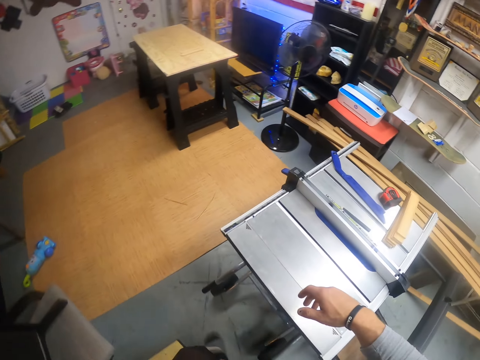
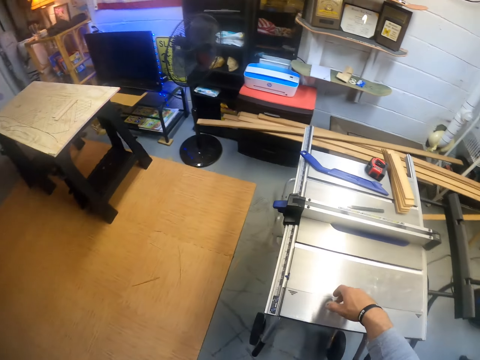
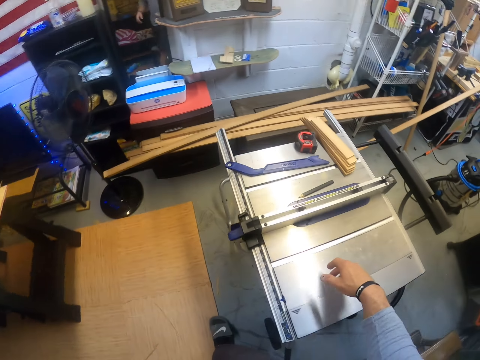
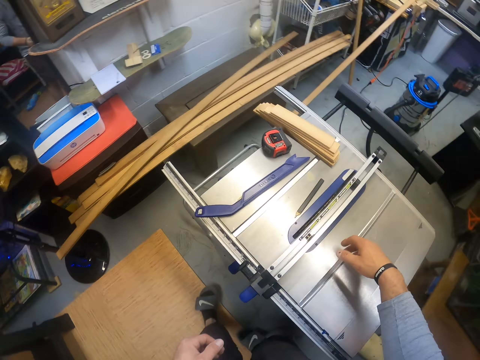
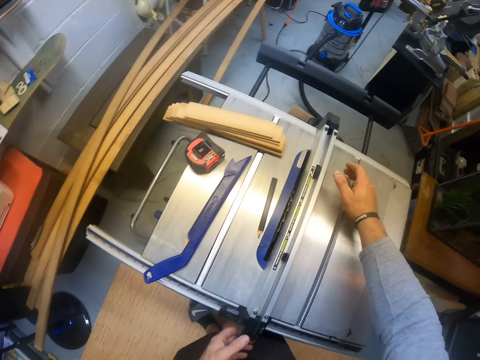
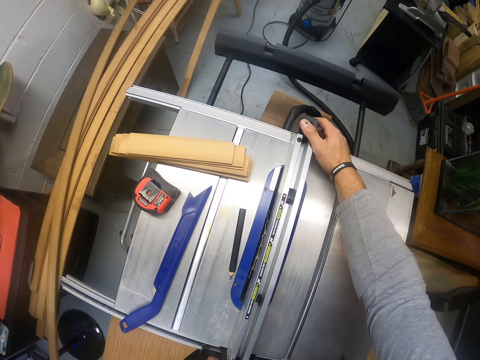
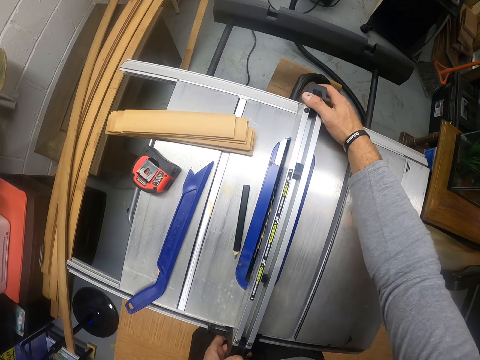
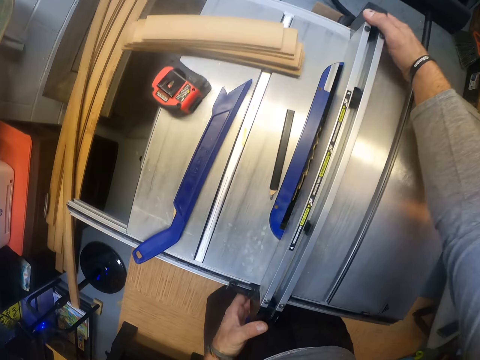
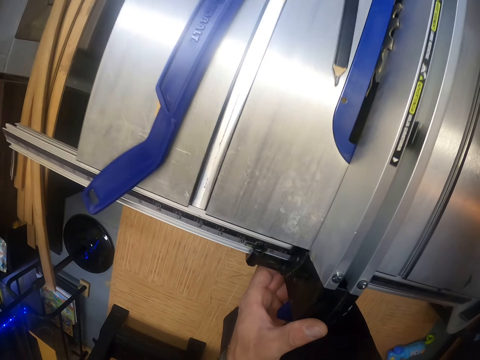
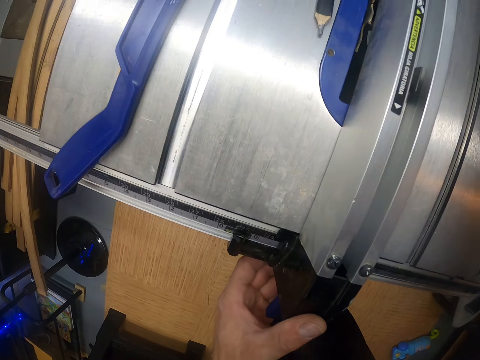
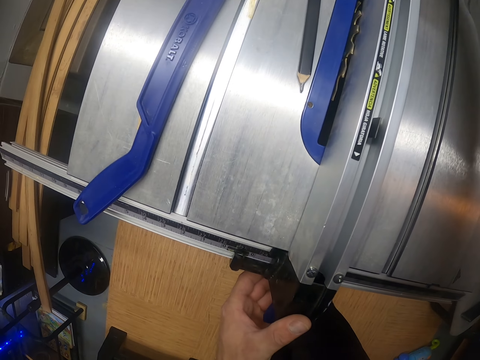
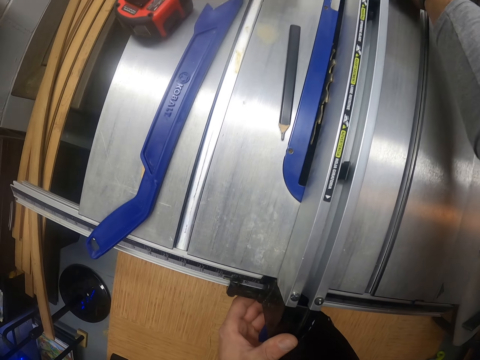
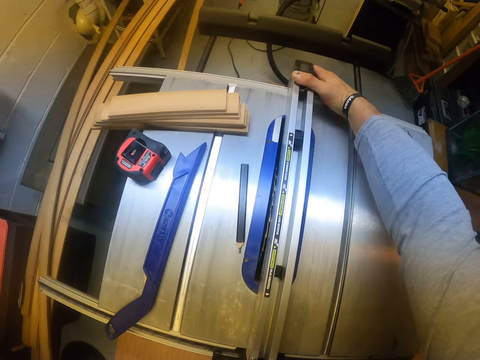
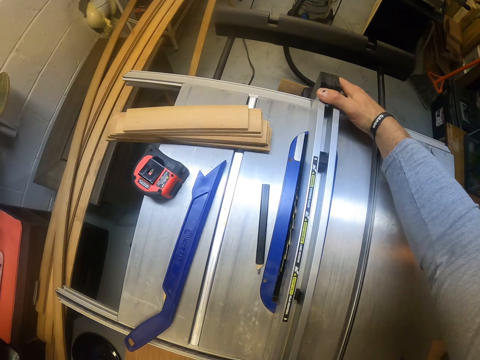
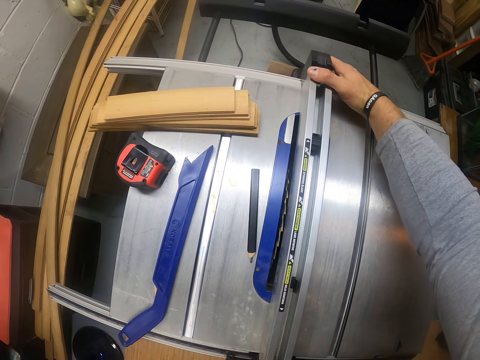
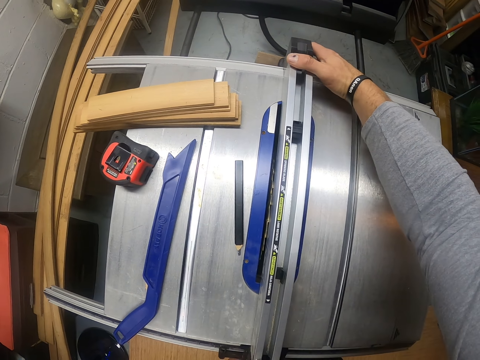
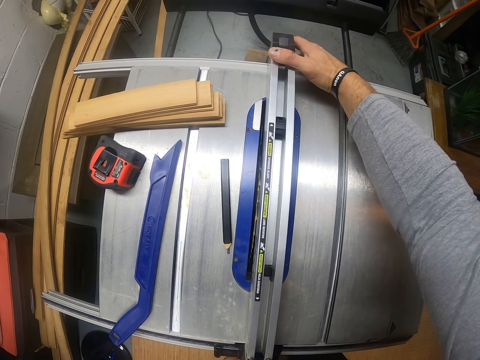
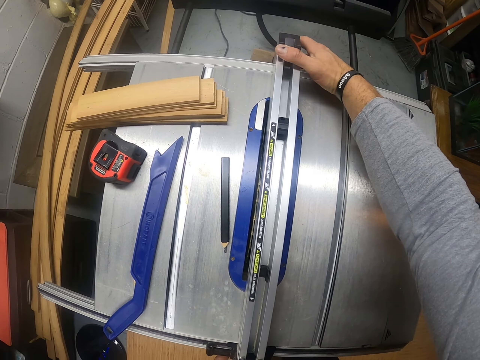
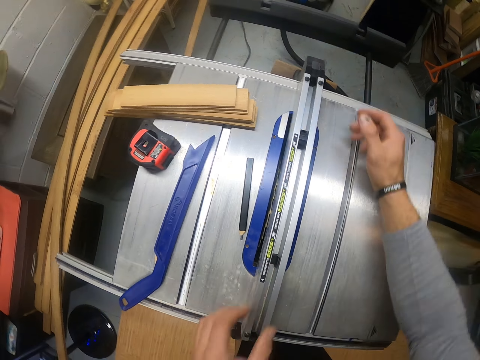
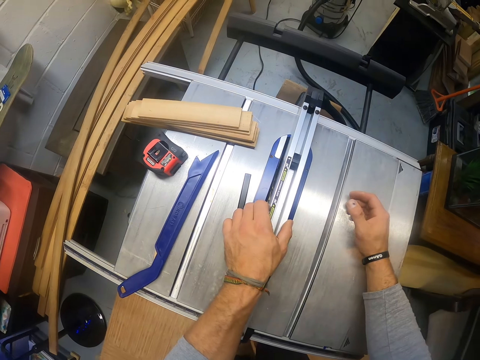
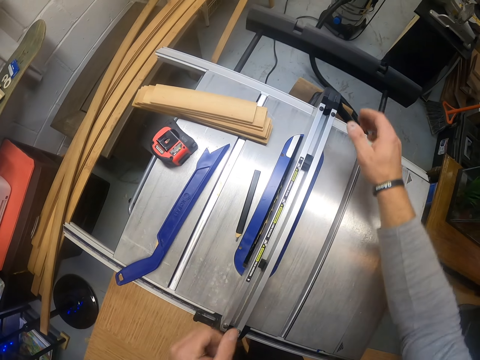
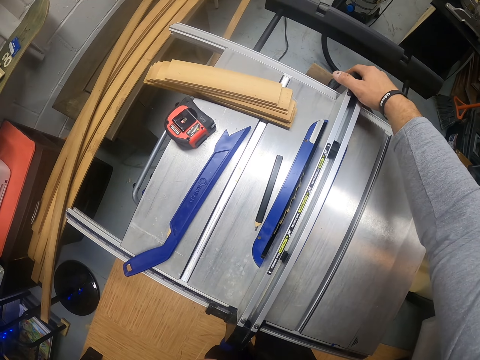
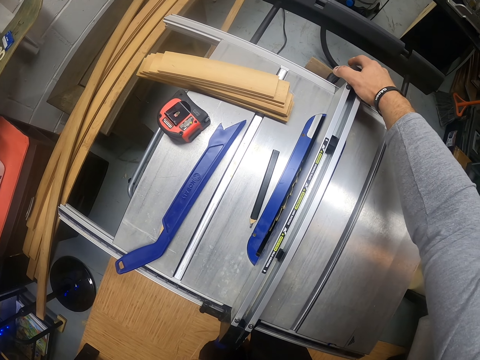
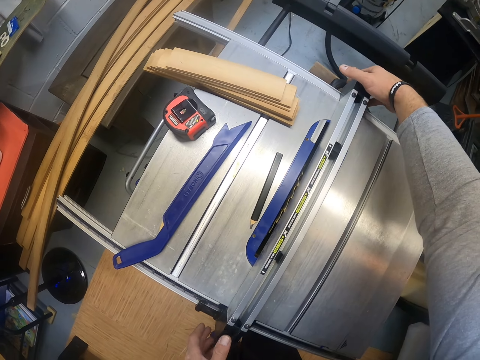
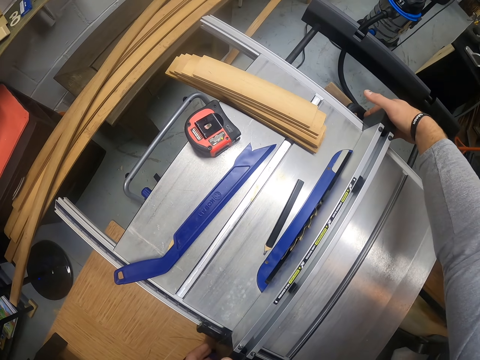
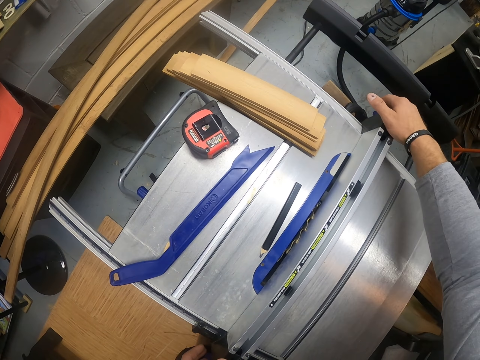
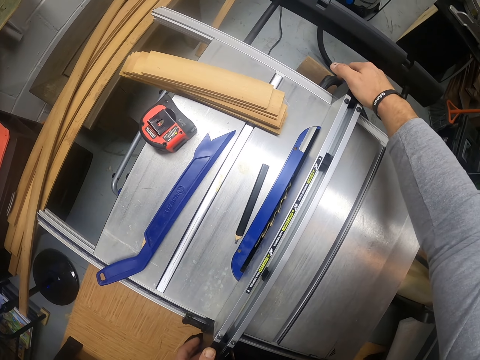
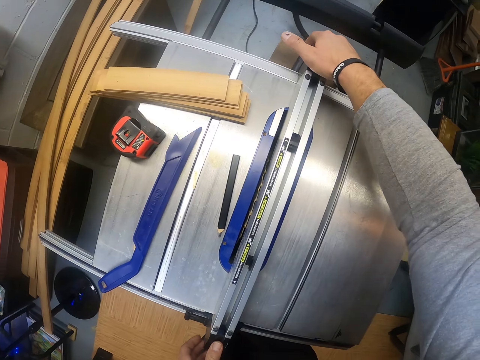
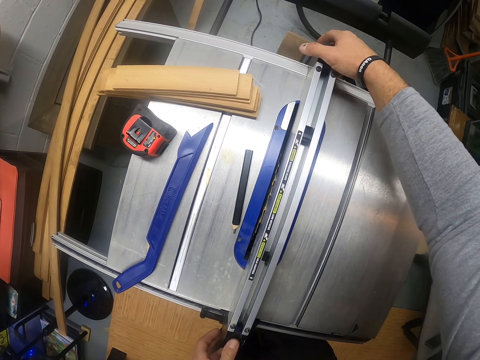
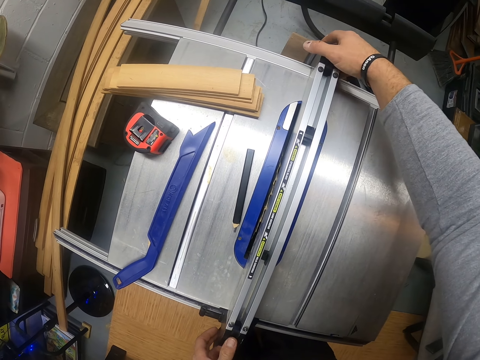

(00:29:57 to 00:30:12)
The camera wearer turns right. He adjusts the vice on the sawmill machine with his hands. He moves the accessory track.

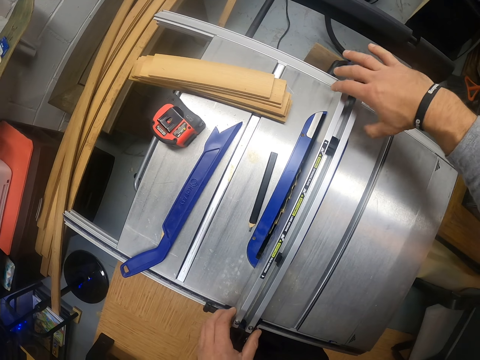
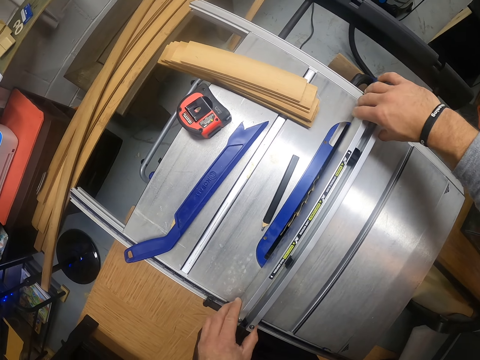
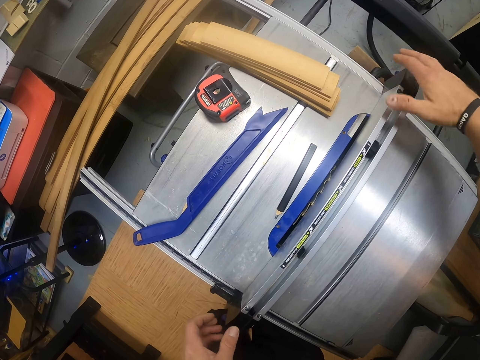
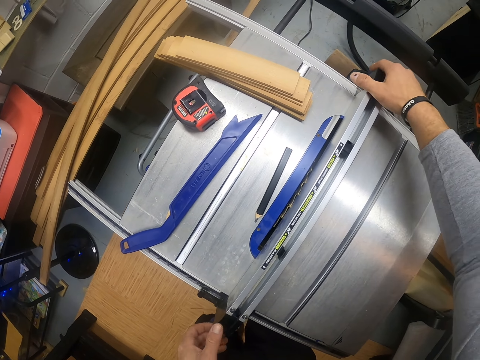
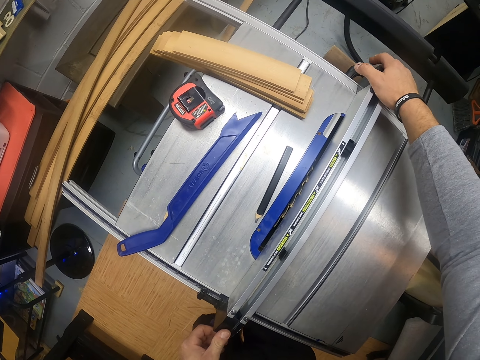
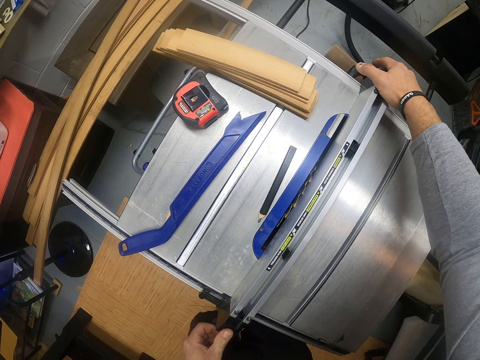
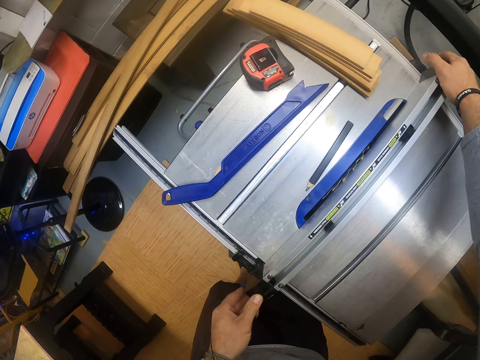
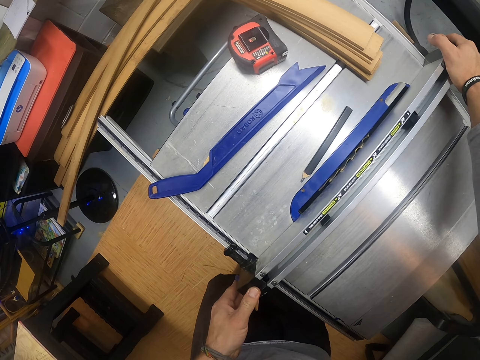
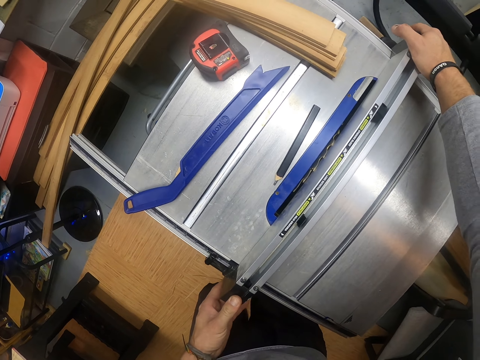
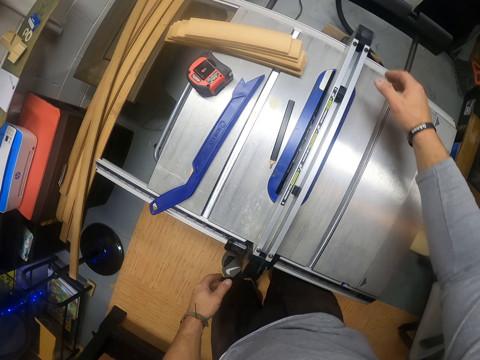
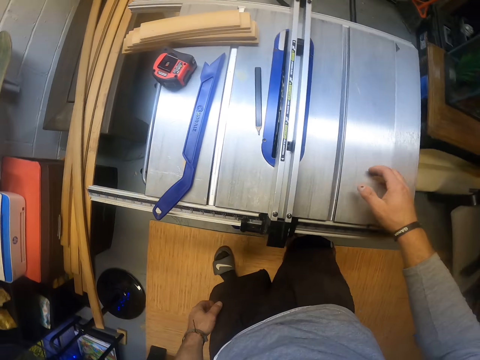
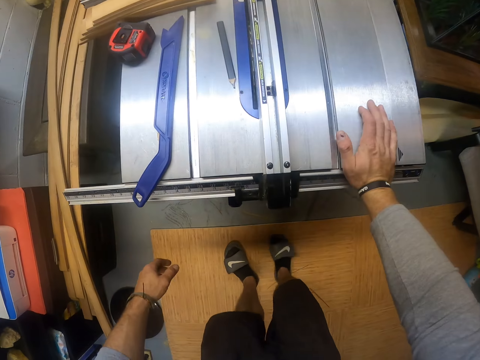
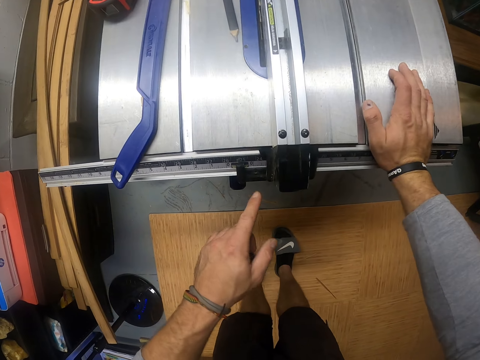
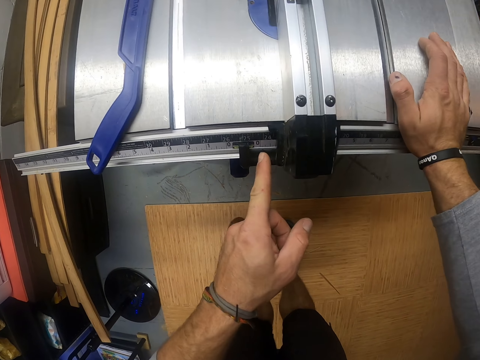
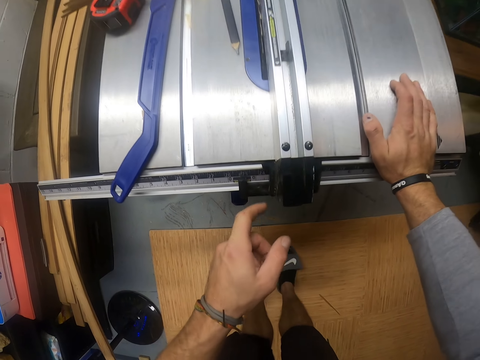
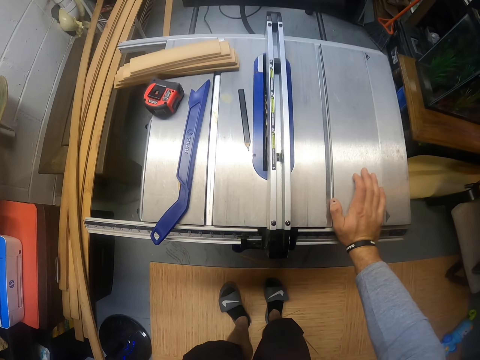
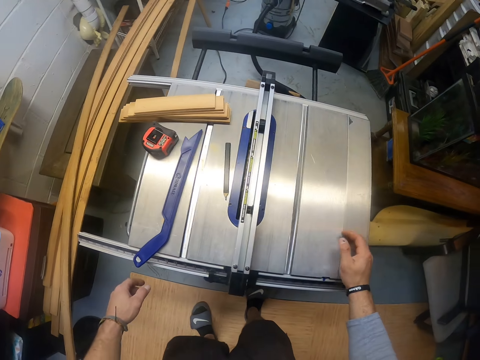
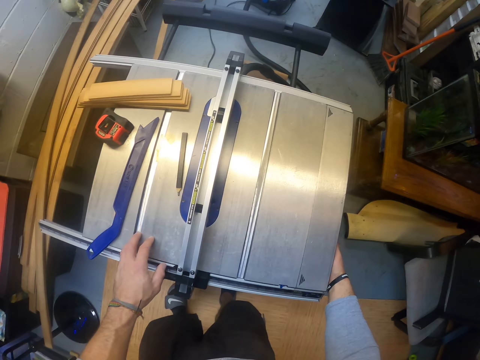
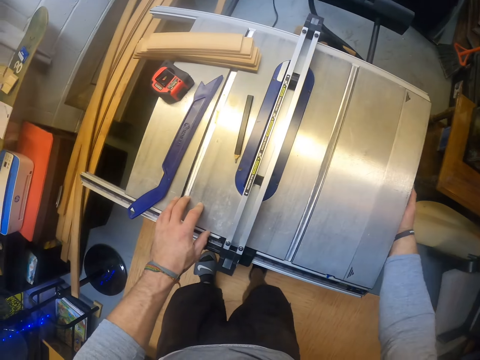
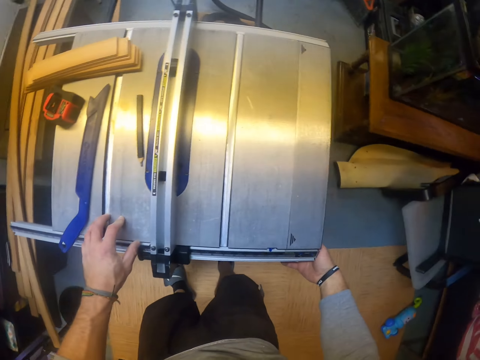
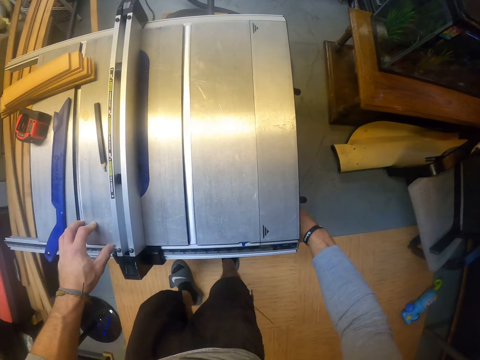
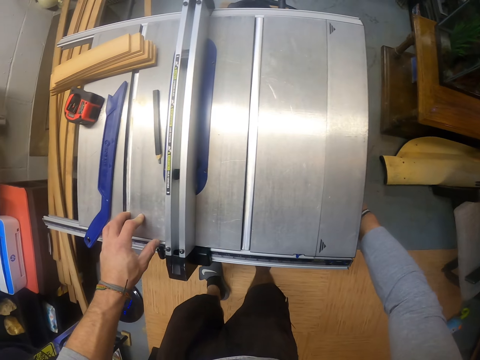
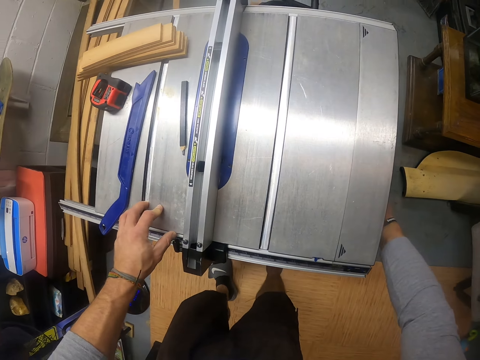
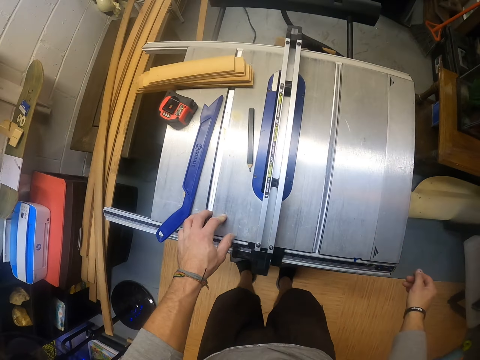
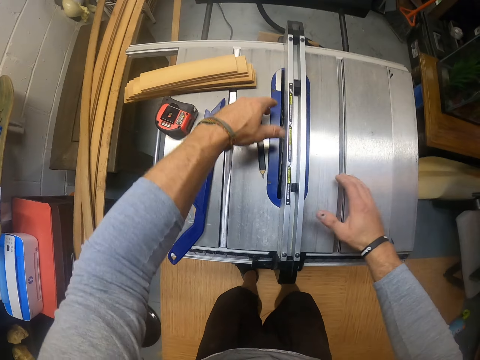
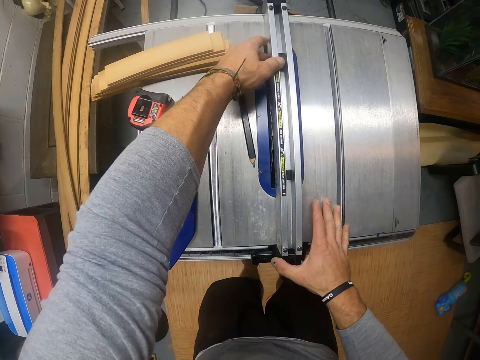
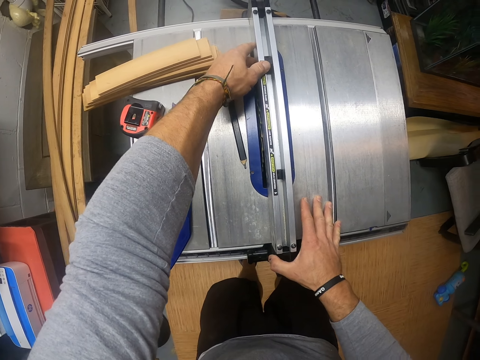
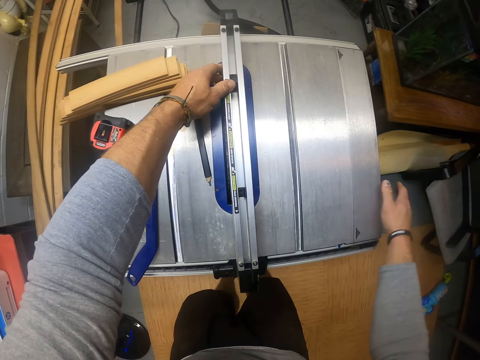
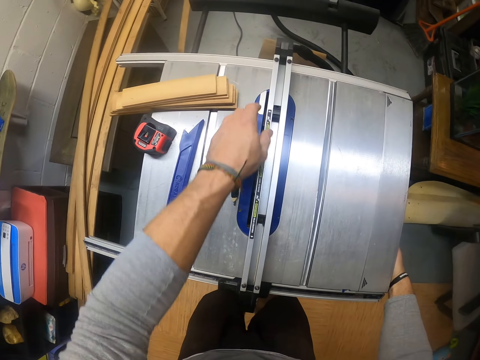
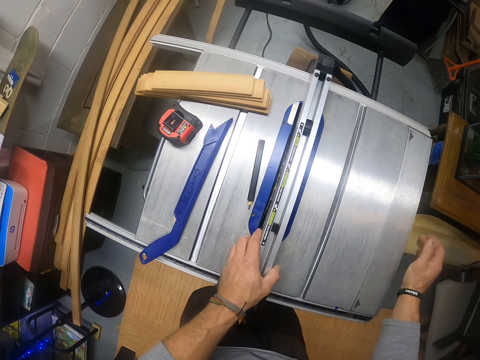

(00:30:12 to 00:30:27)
The camera wearer touches the metre track. They touch the router table. They move the accessory track.
